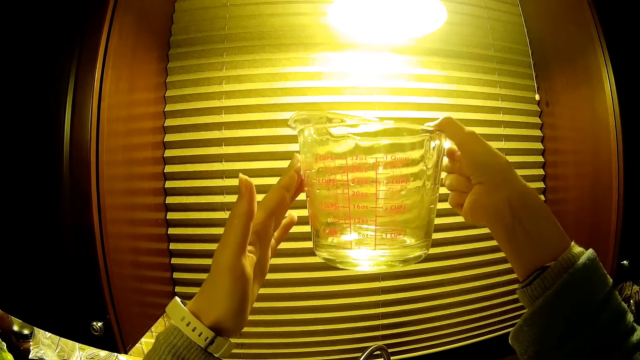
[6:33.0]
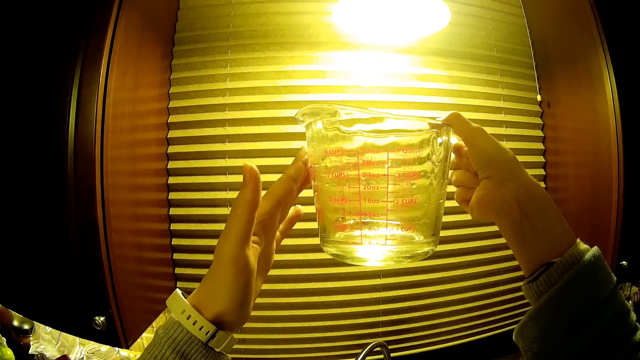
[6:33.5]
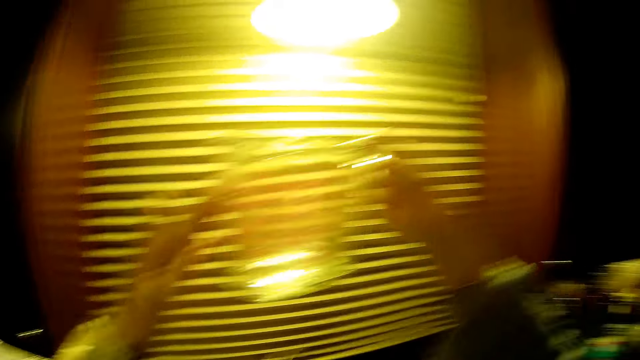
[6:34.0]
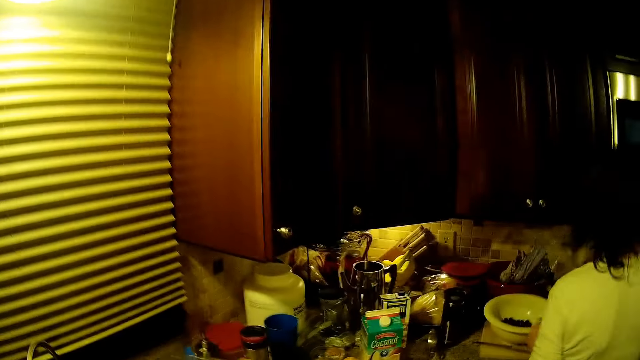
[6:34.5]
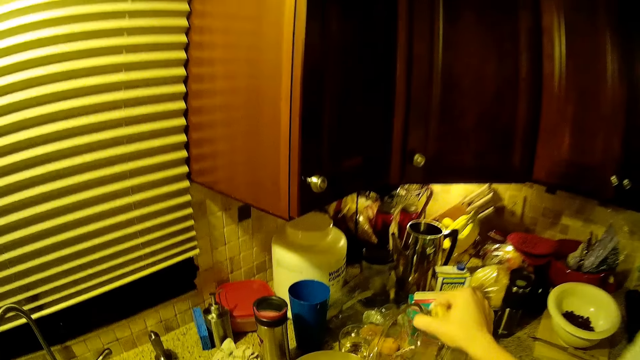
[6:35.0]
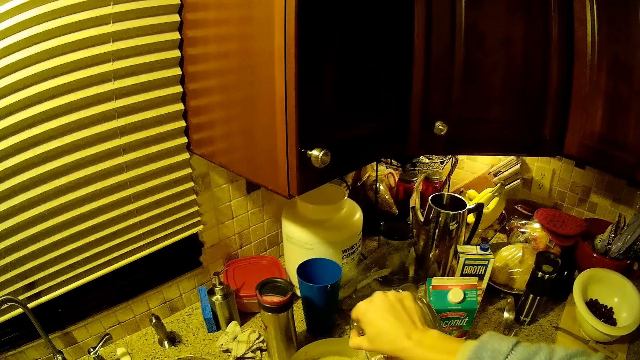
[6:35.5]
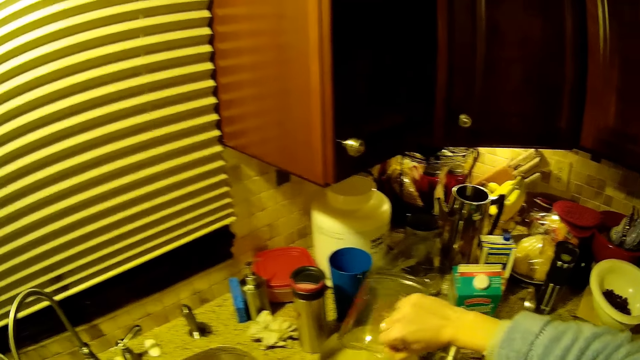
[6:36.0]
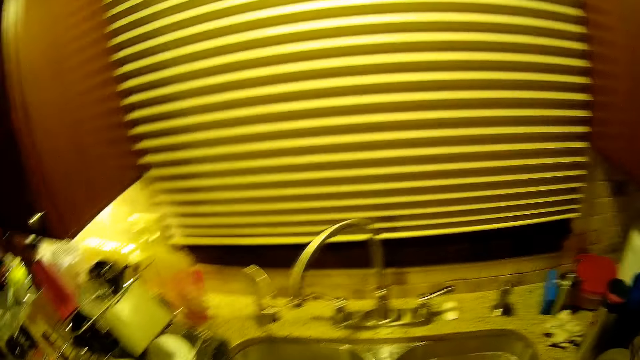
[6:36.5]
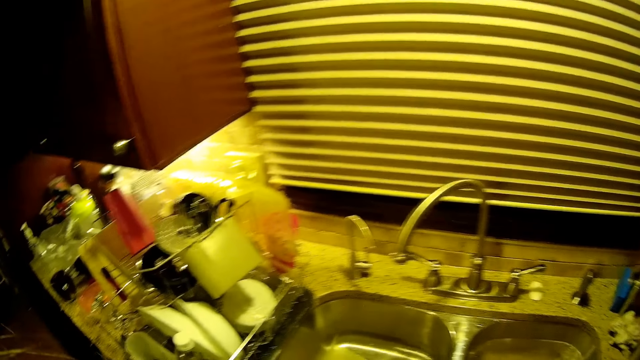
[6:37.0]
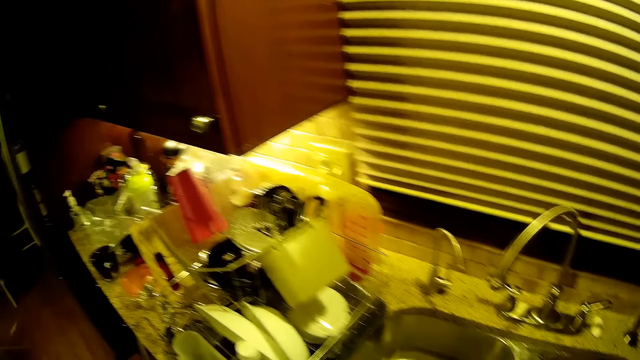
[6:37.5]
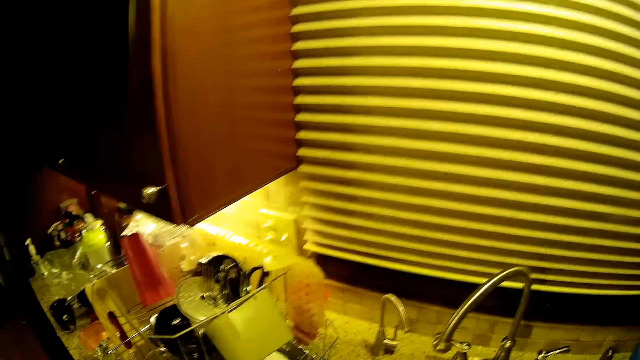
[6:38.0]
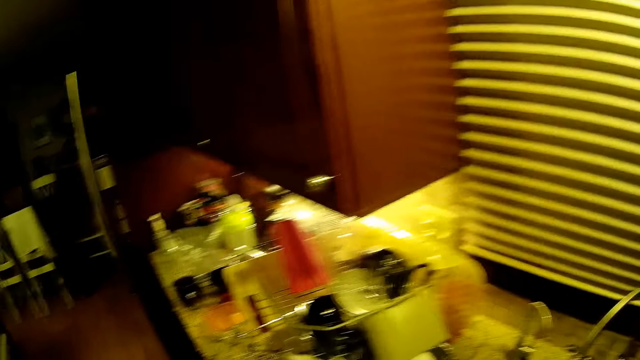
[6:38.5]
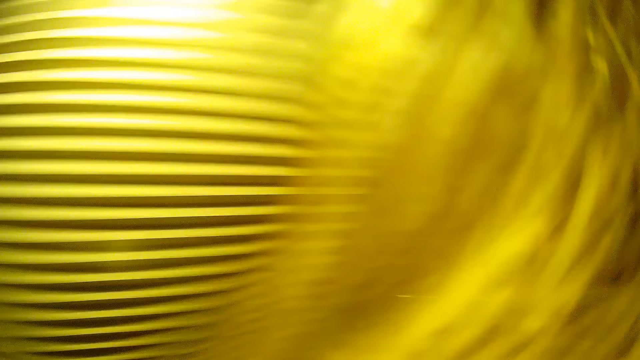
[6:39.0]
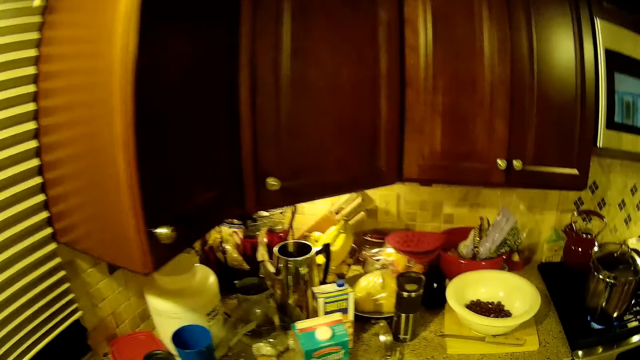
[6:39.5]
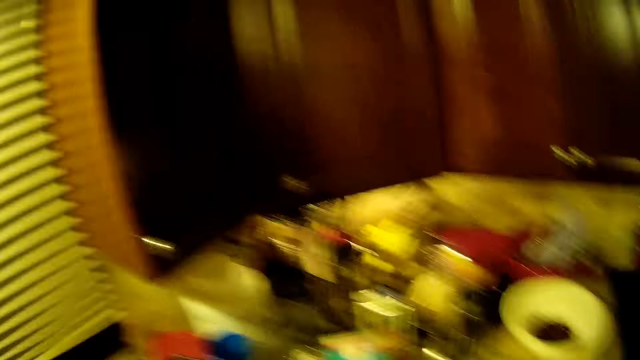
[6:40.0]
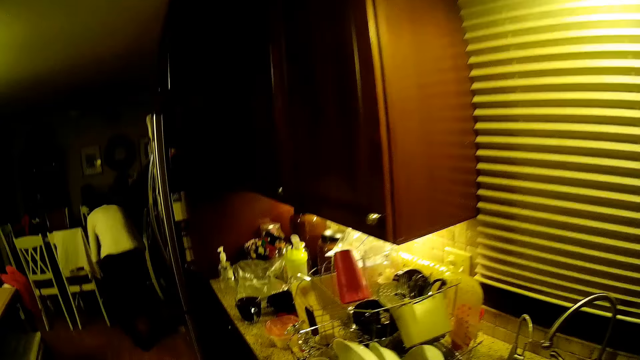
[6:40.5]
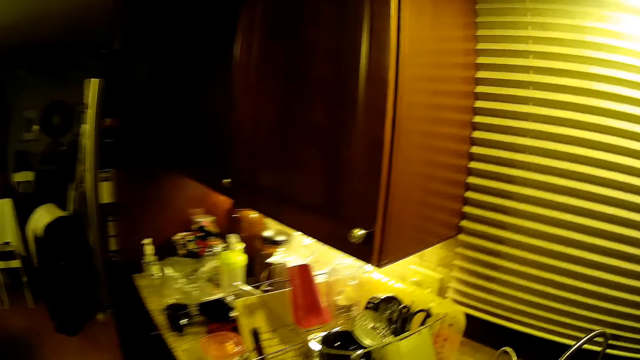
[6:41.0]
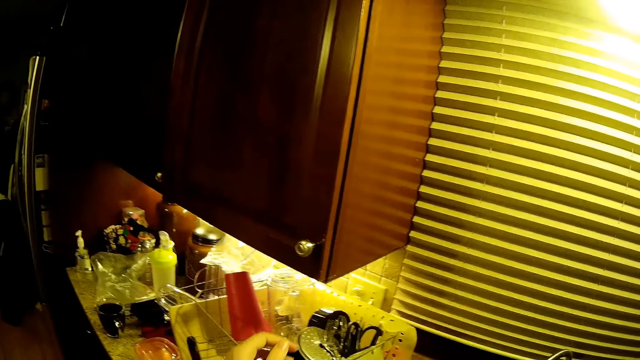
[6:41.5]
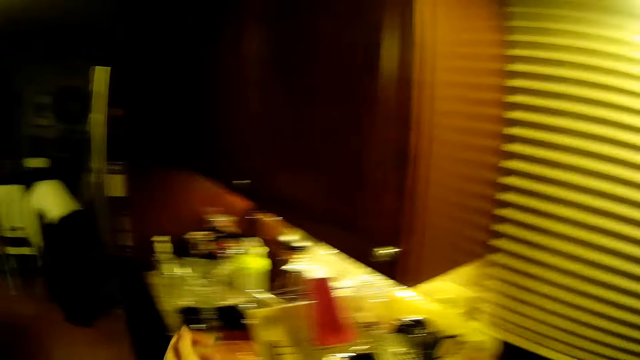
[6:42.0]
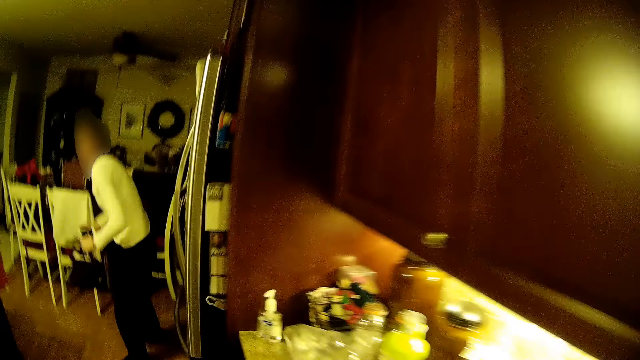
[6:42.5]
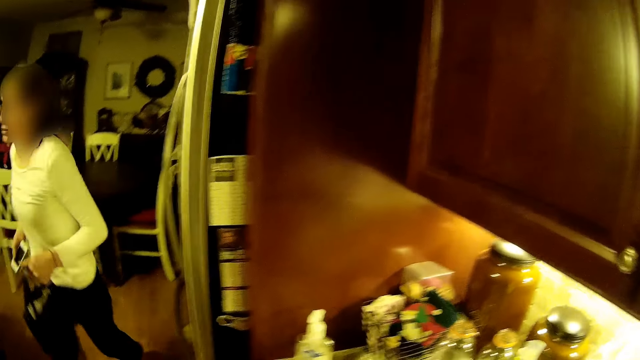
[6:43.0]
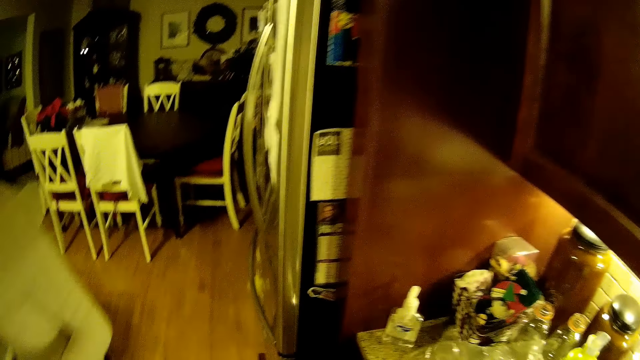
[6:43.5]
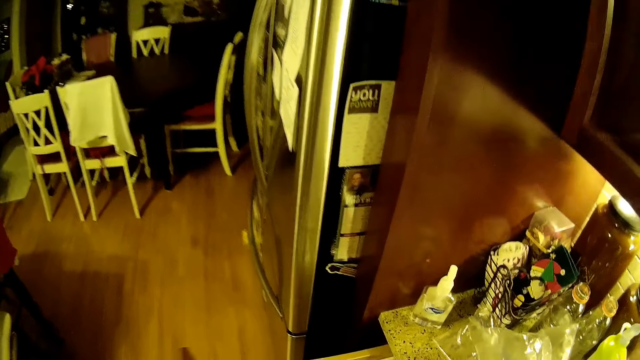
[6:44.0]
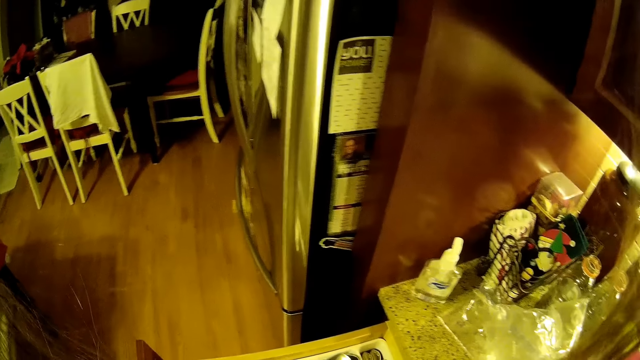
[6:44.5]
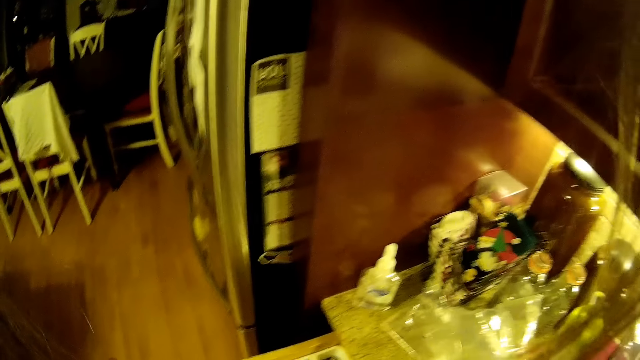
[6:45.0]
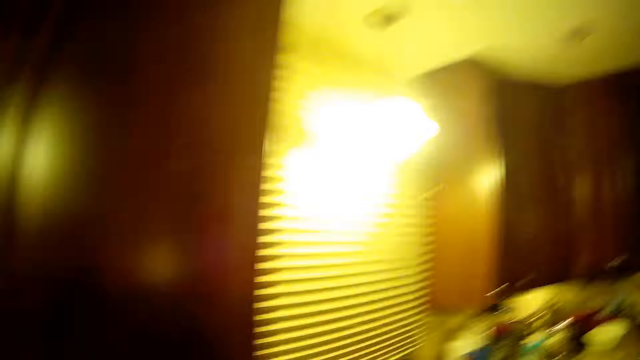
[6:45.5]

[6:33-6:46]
The camera wearer looks around. They put water in the cooking pan, look around, and walk on the floor. A woman picks something on the floor. The woman bends. The camera wearer moves the hand. The woman walks on the floor. The camera wearer stands on the floor, looks around, and walks around.

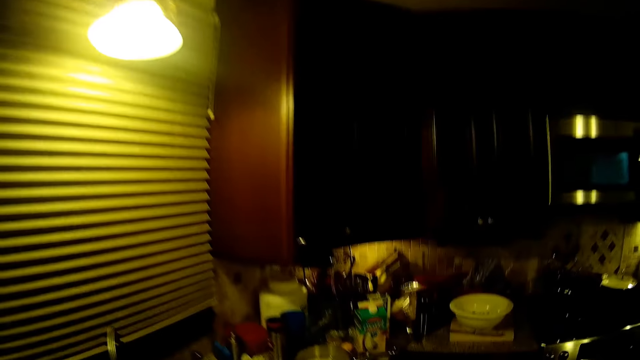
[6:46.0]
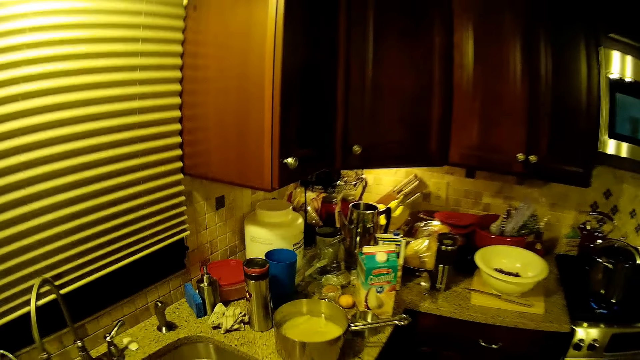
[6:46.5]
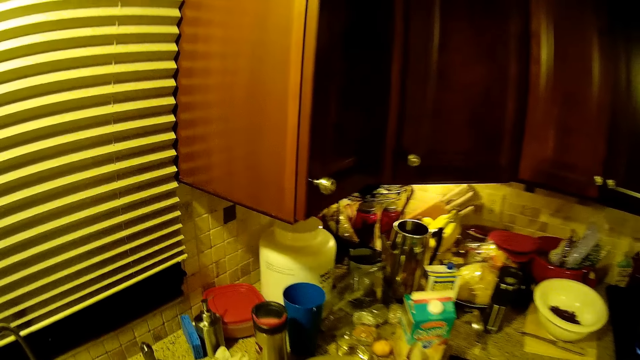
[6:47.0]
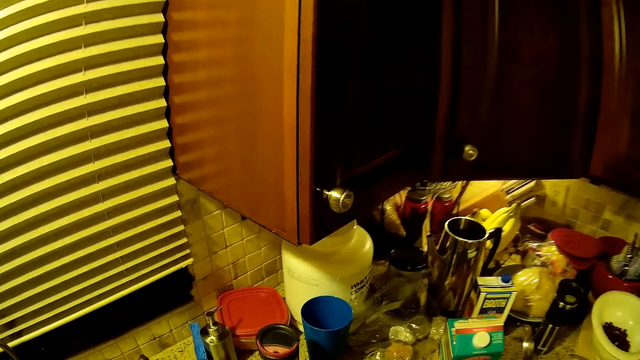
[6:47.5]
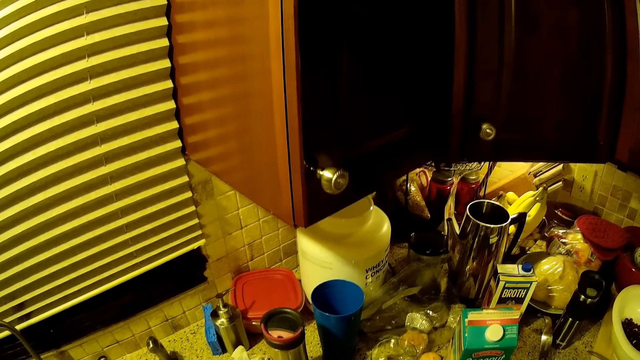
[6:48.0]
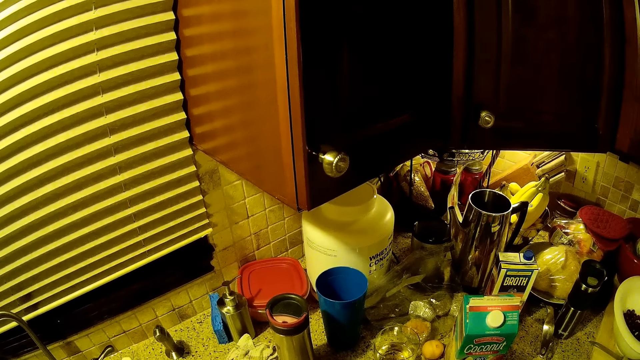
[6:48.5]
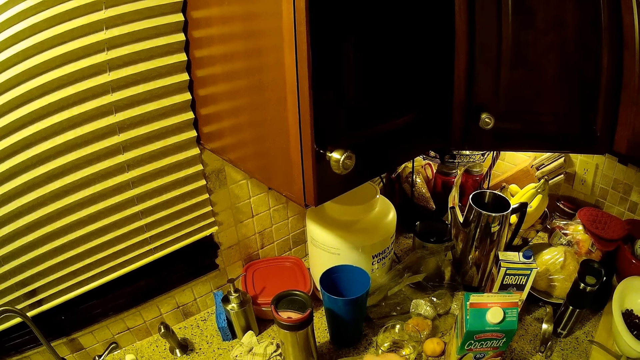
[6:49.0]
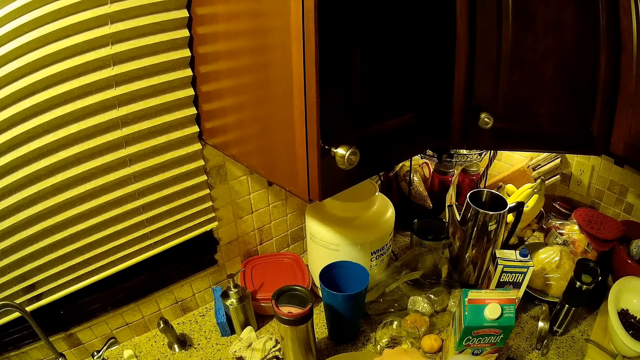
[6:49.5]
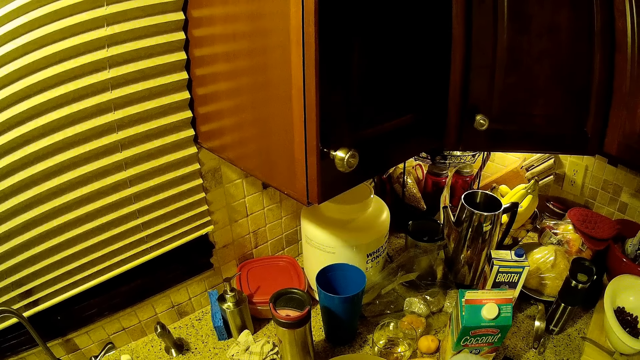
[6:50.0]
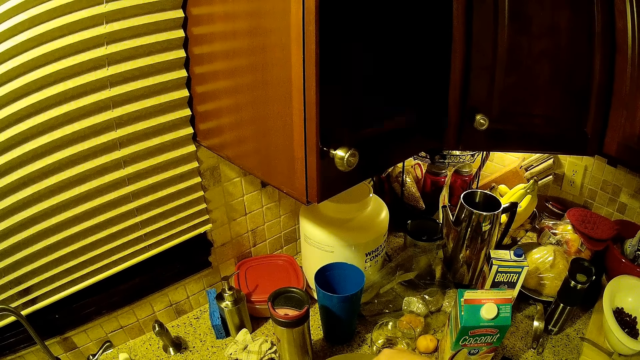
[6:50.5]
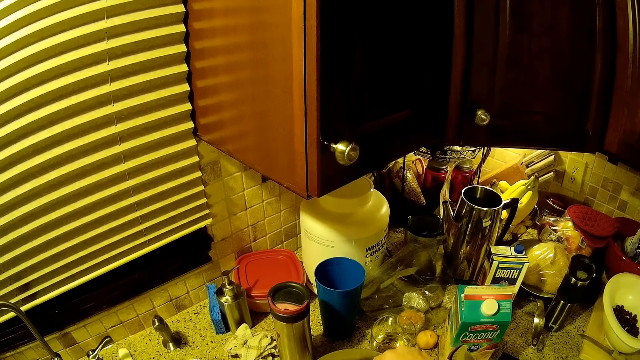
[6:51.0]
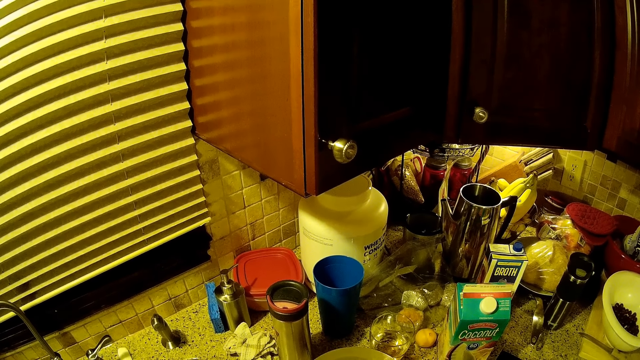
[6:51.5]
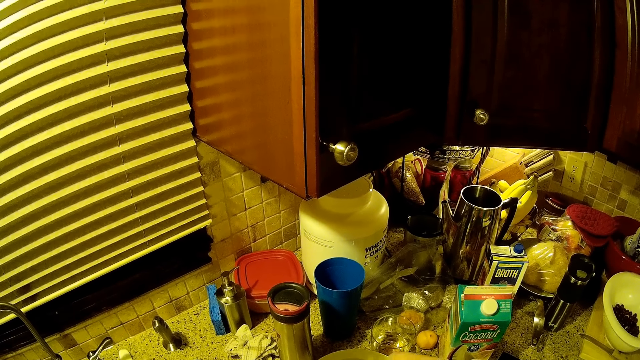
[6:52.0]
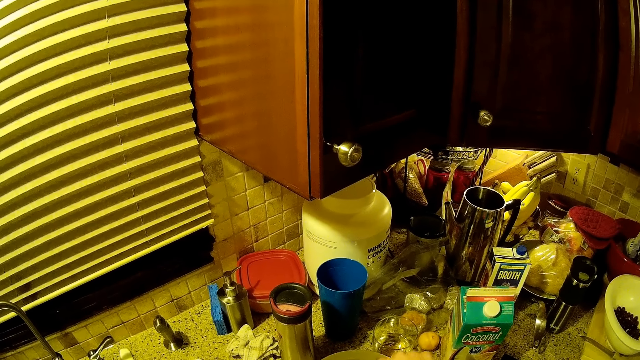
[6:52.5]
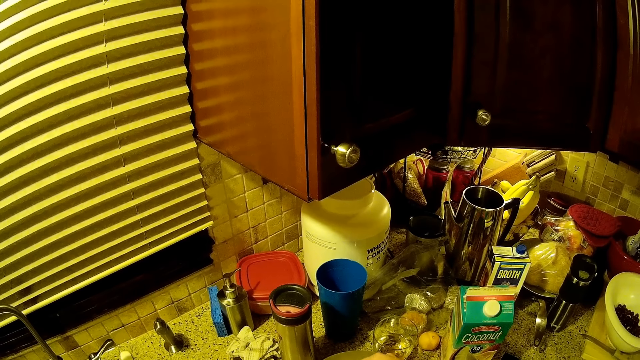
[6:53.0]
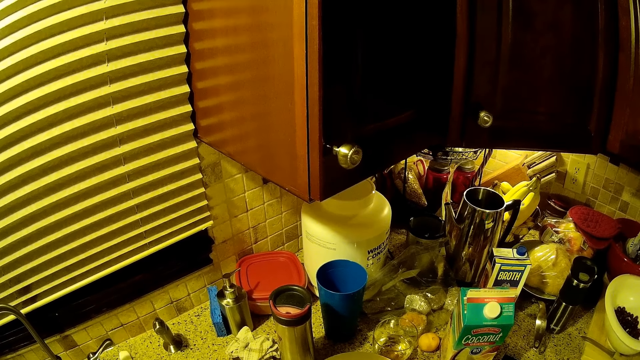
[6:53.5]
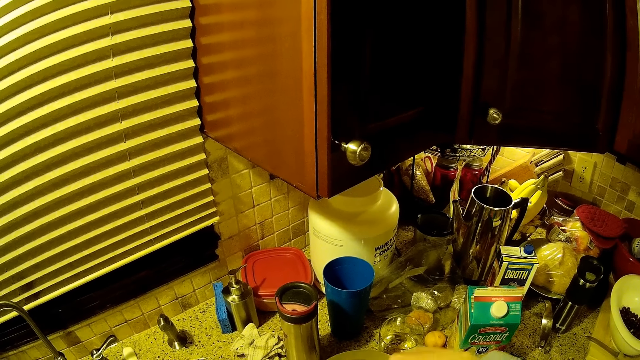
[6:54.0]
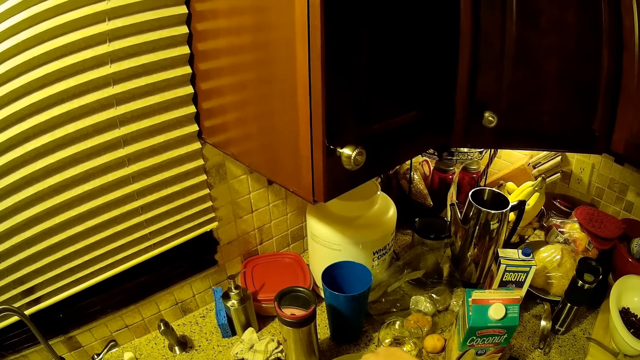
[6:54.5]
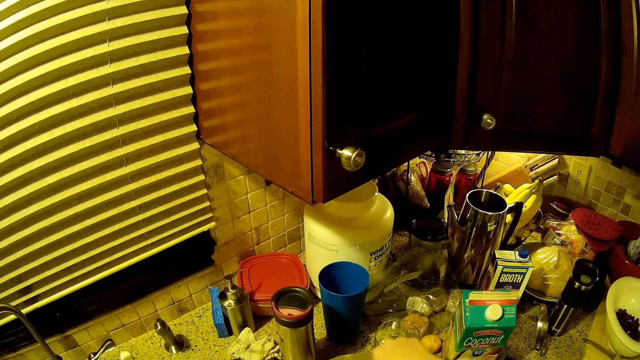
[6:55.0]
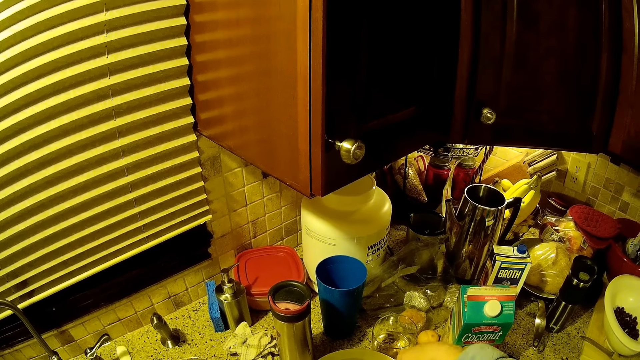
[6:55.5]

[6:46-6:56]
The camera wearer stirs something on the countertop.
